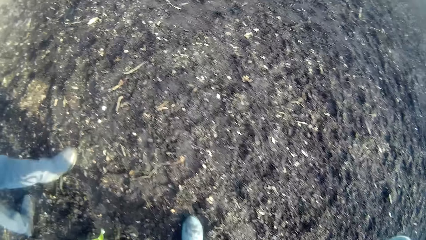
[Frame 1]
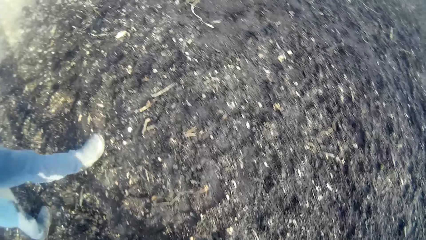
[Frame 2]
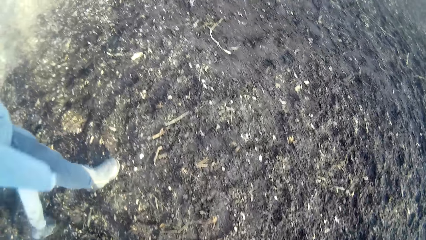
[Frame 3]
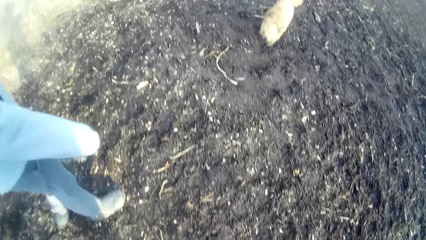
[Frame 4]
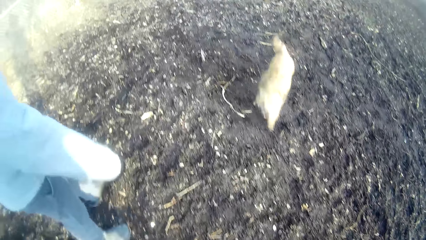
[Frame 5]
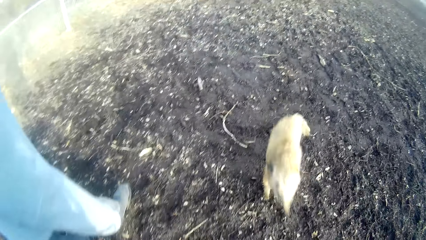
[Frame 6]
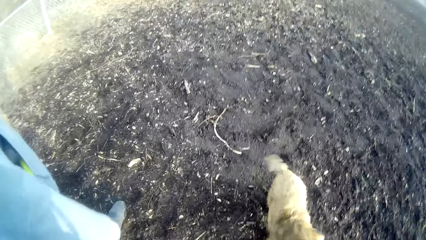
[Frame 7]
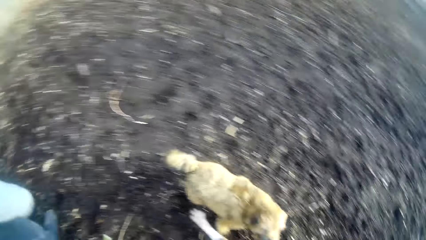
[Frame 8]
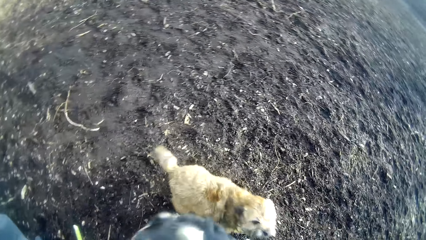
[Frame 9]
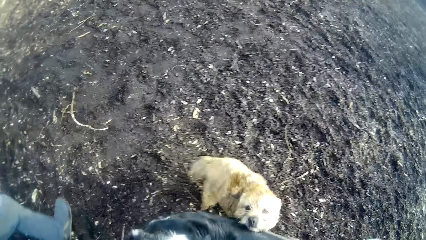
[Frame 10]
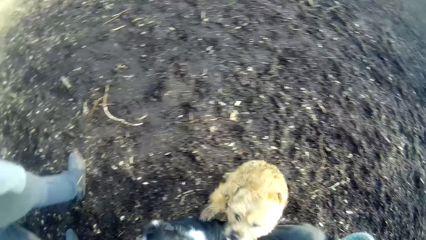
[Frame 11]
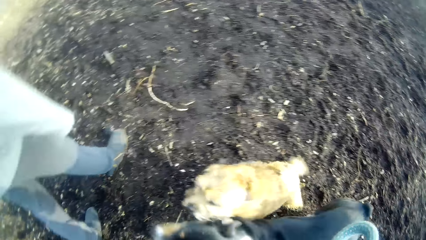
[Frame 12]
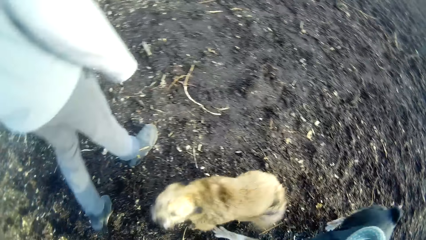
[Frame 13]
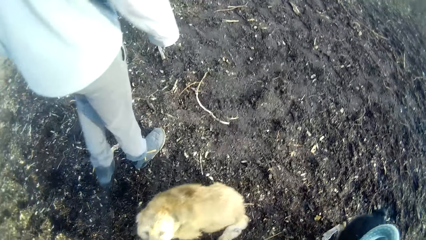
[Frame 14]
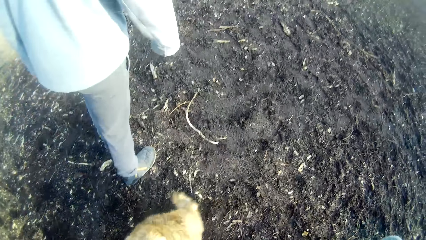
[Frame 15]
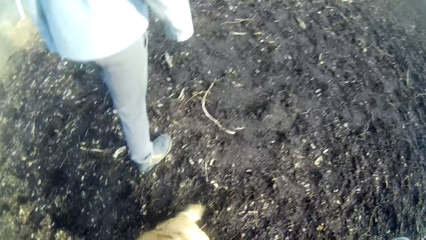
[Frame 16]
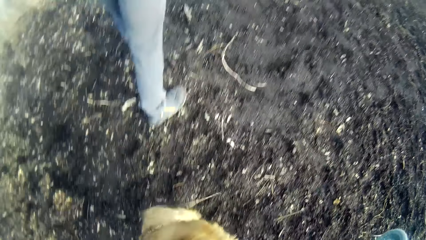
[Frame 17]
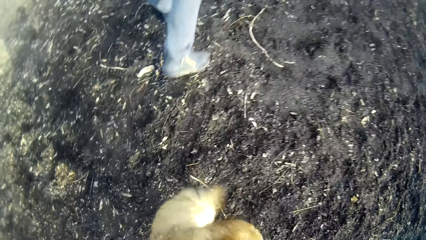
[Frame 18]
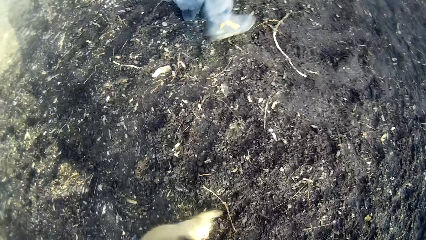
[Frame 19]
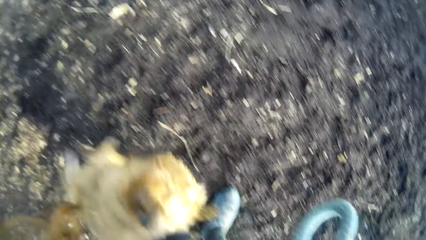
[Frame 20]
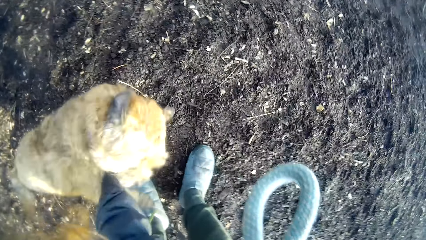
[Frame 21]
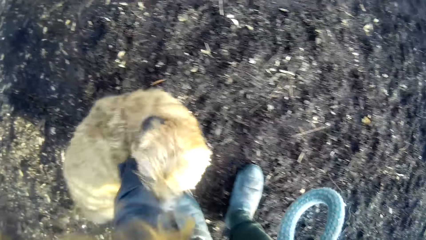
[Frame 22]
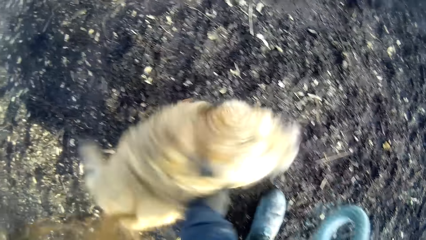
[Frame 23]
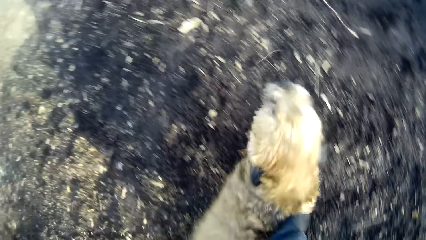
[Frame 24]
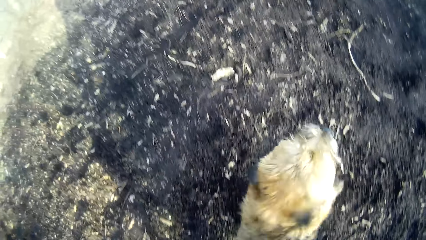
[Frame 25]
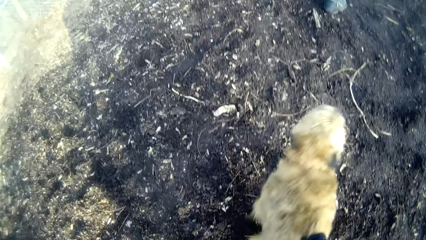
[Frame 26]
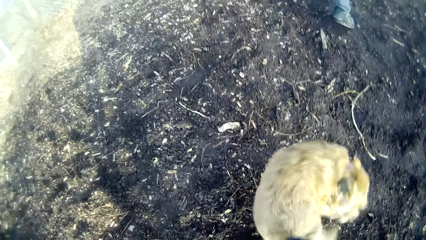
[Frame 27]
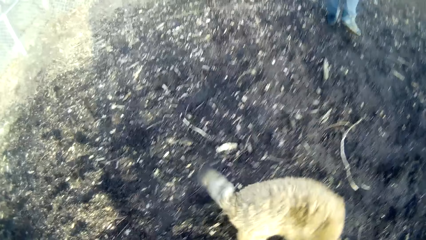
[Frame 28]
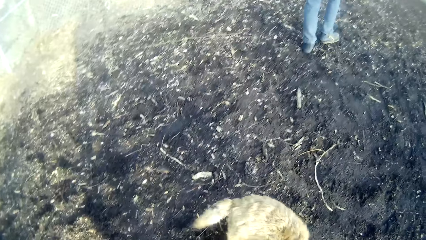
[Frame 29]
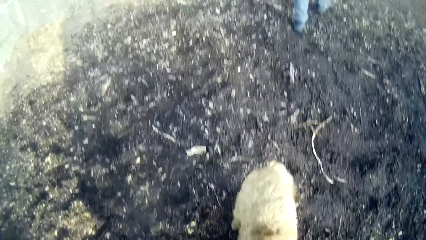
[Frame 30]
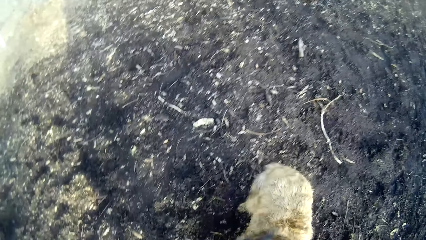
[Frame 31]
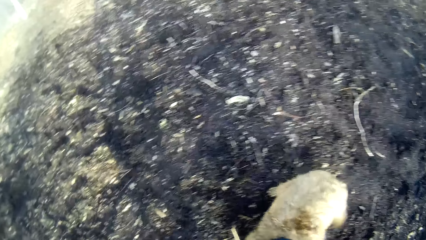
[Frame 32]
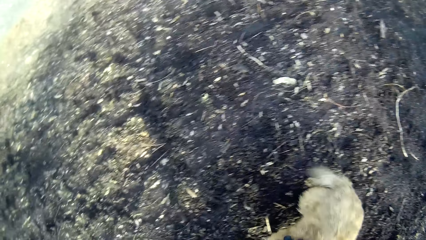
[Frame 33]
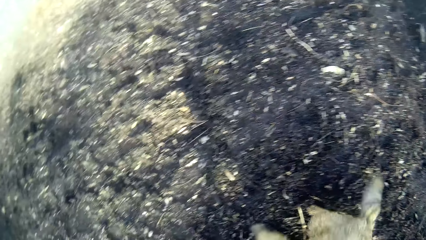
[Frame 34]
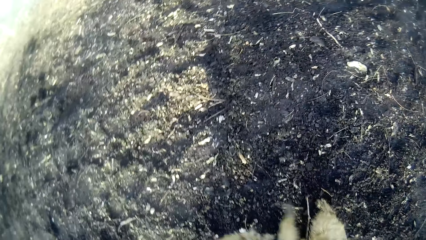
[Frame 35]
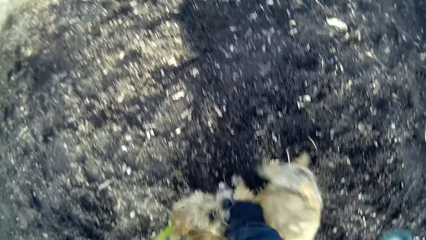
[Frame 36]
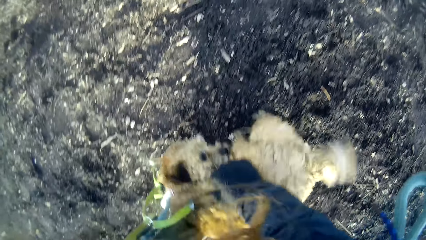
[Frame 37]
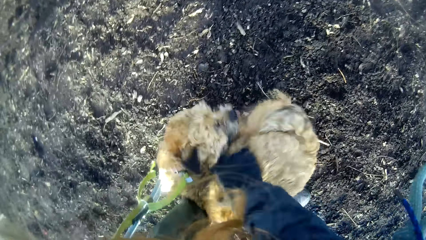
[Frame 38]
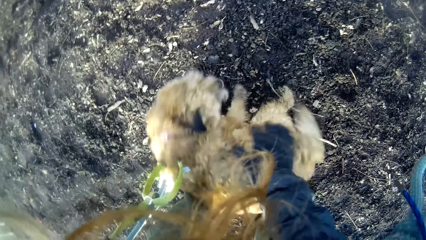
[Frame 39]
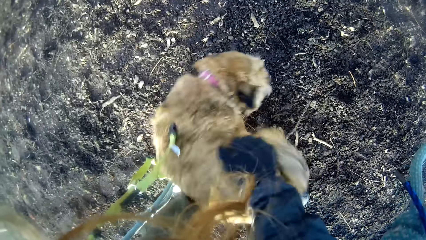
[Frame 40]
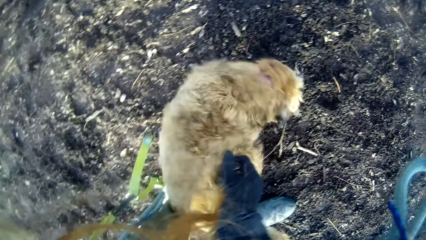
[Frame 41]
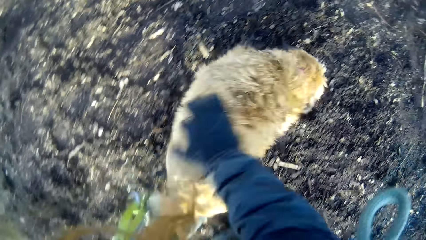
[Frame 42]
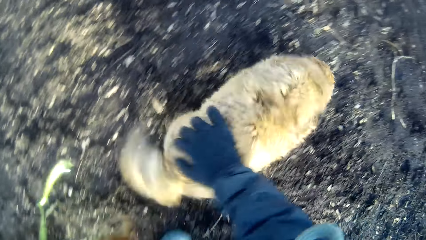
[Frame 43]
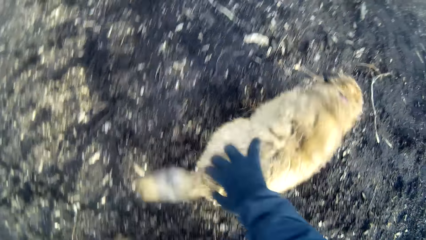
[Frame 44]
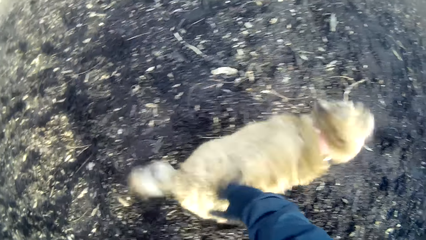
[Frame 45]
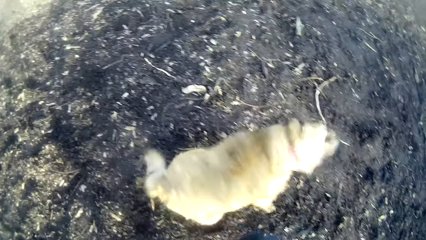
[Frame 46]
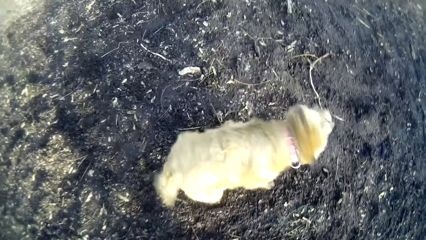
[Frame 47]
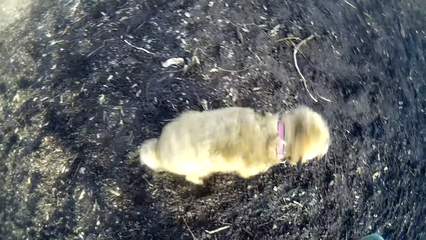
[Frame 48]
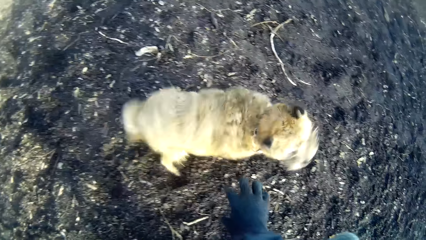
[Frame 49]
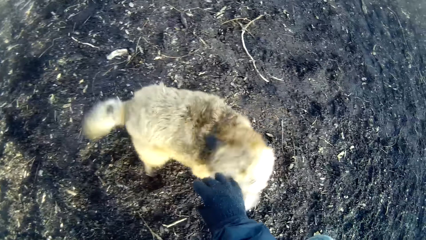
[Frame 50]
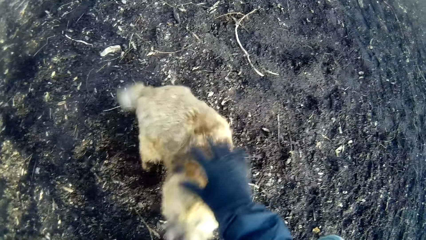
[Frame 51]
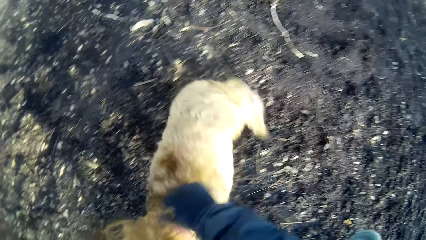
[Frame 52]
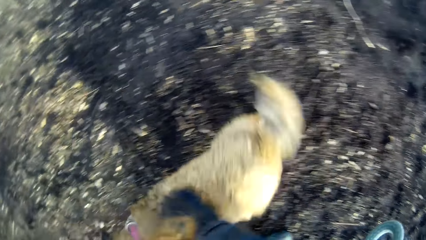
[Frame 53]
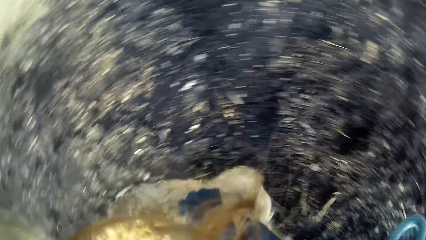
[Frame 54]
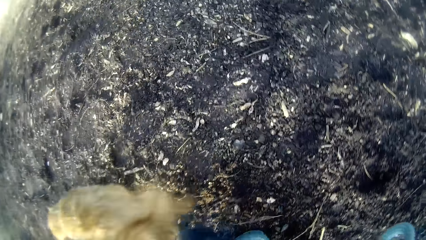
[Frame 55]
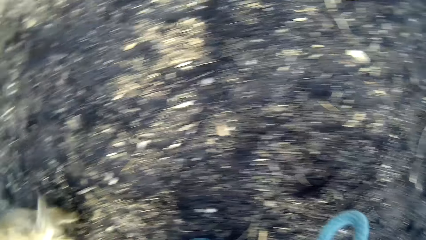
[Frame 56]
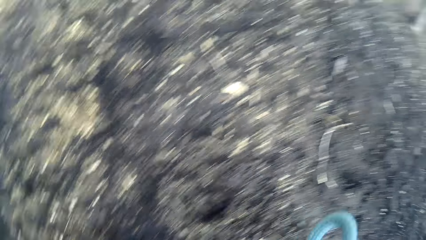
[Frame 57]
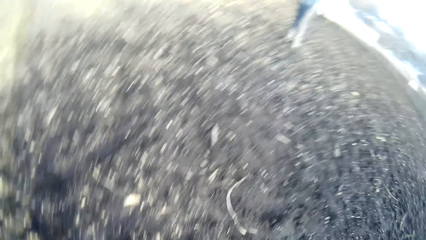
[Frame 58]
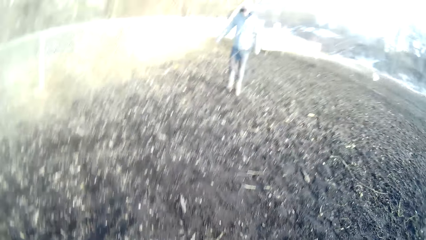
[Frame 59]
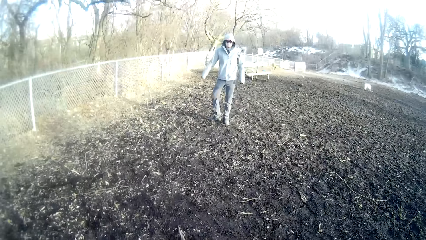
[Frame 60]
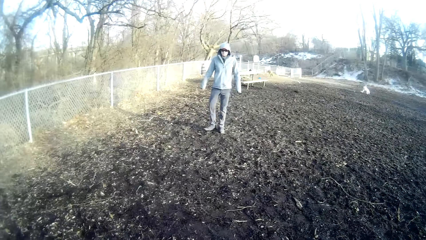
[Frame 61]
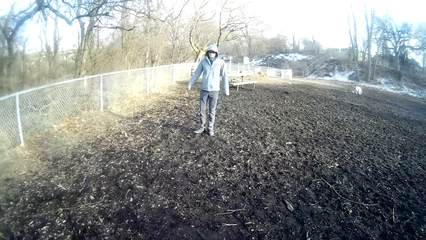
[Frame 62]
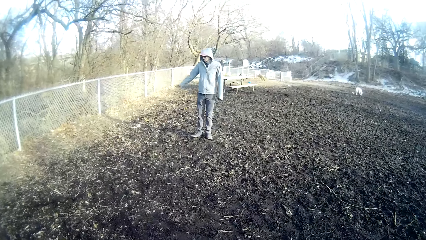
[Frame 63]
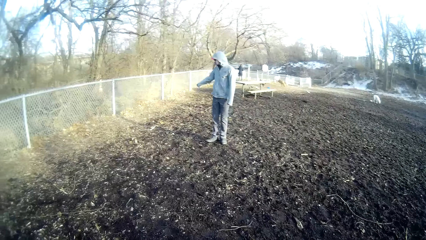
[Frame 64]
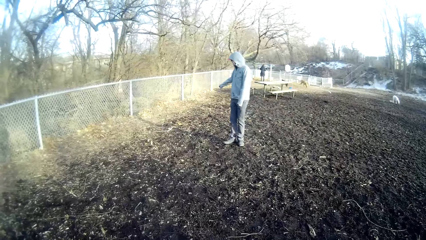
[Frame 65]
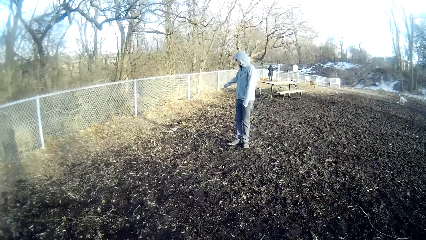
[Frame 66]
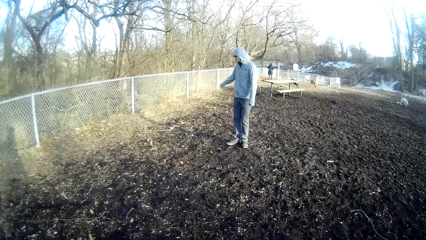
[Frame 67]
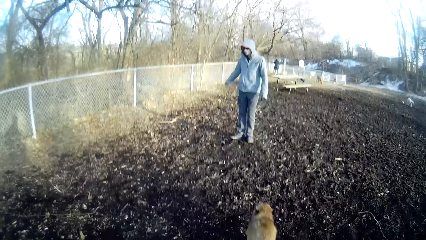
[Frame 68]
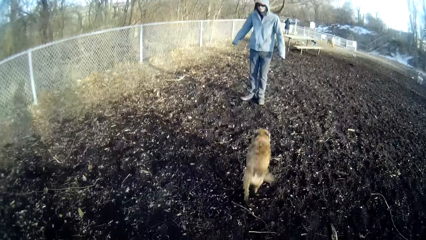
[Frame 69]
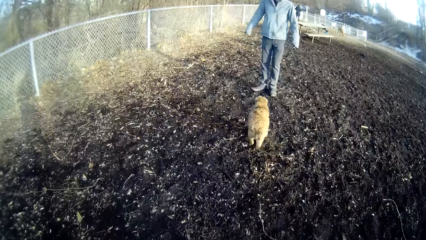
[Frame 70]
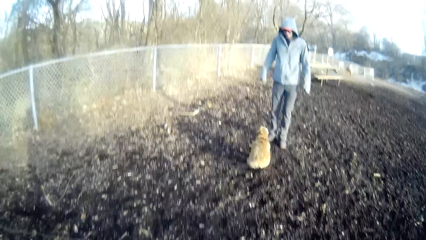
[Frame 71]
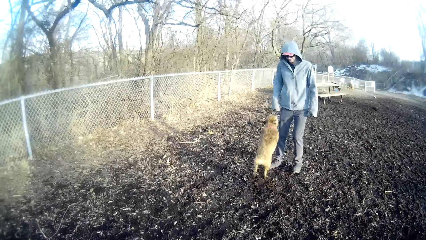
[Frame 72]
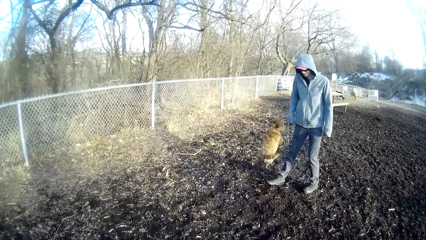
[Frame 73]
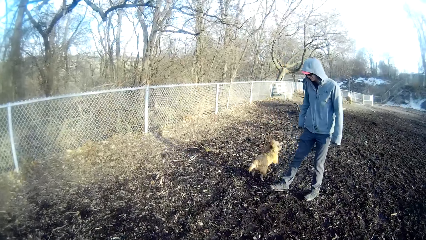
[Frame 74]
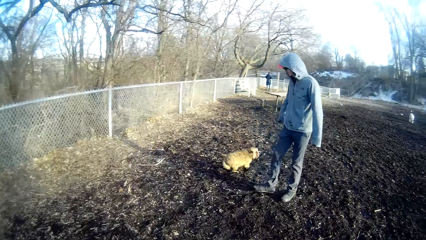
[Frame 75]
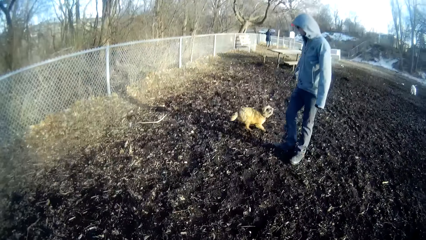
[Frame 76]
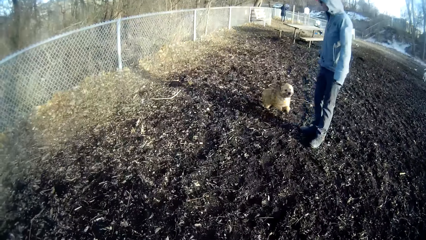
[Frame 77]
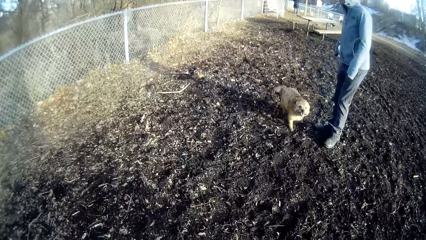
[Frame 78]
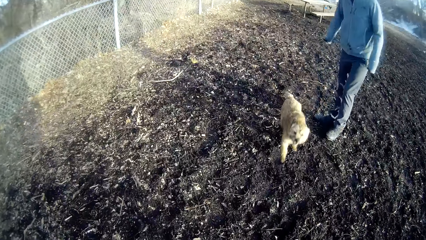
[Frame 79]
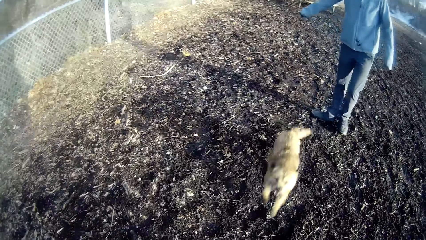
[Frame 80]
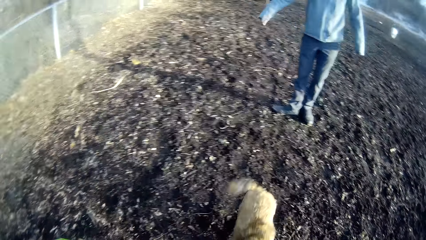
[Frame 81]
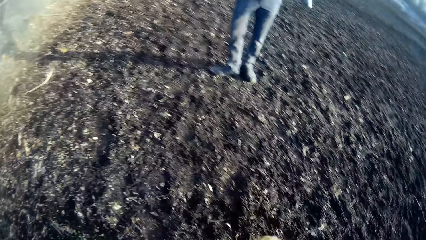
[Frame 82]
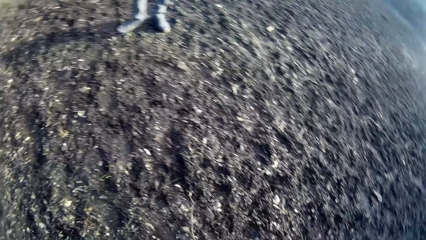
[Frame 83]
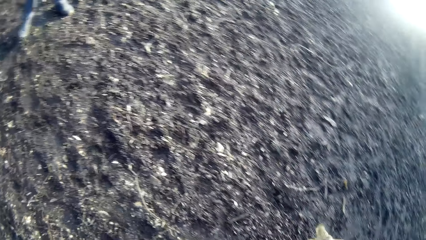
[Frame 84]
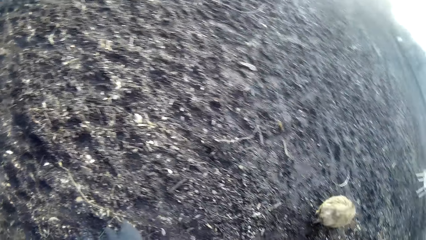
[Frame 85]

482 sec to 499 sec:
The camera wearer caresses the dog with his left hand. He plays with the dog. He caresses the dog with his right hand. The man makes a hand gesture towards the ground with his right hand. The camera wearer talks to the man. The dog plays with the man.
